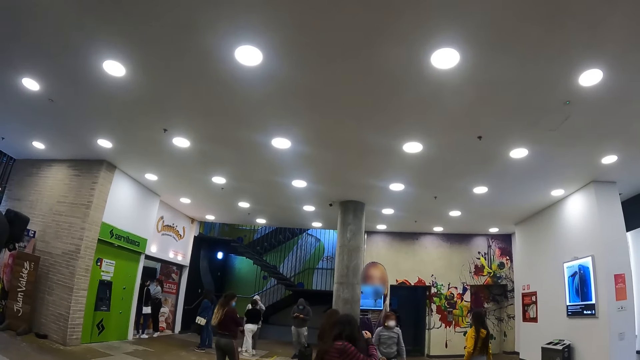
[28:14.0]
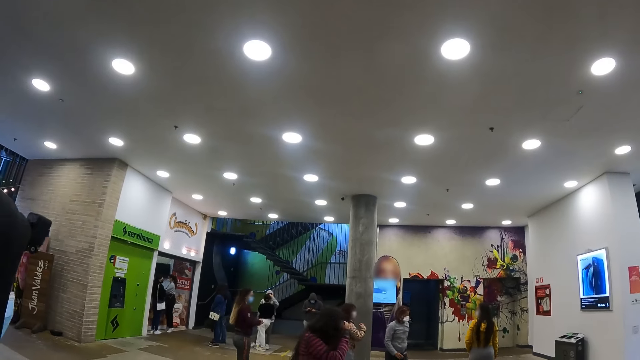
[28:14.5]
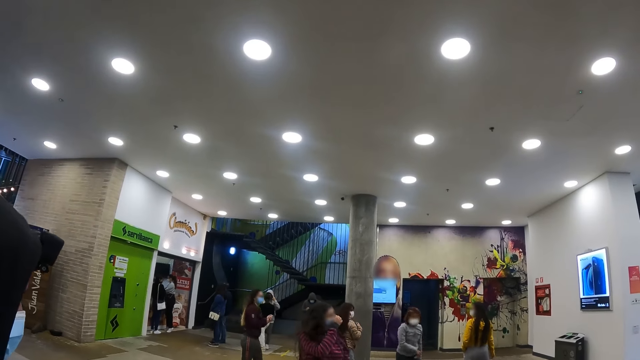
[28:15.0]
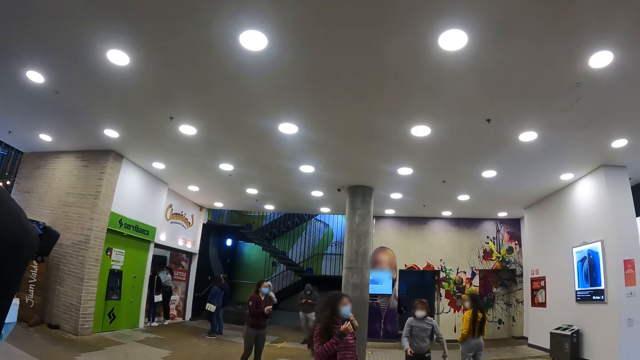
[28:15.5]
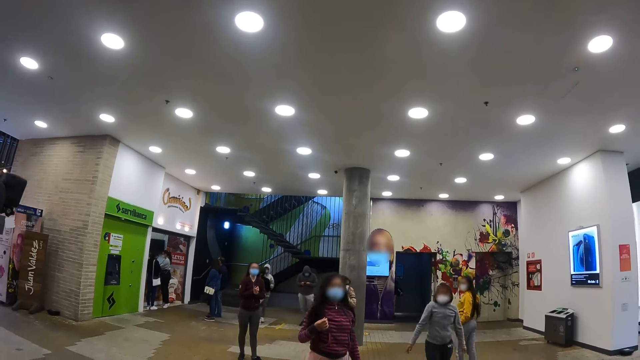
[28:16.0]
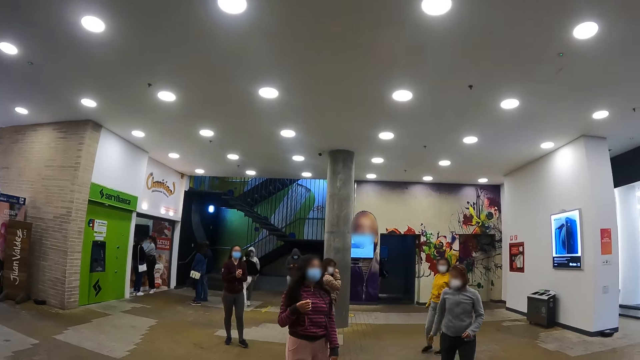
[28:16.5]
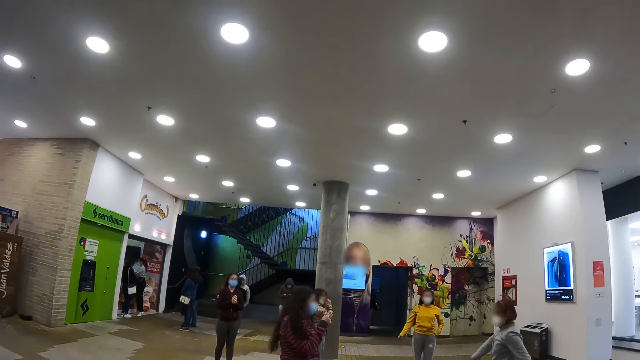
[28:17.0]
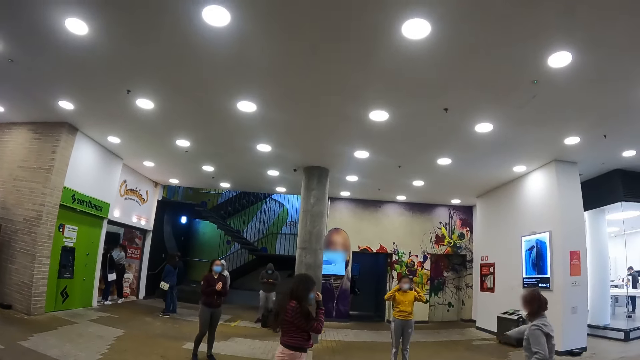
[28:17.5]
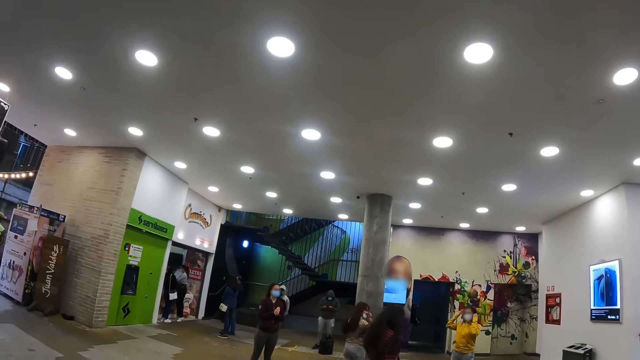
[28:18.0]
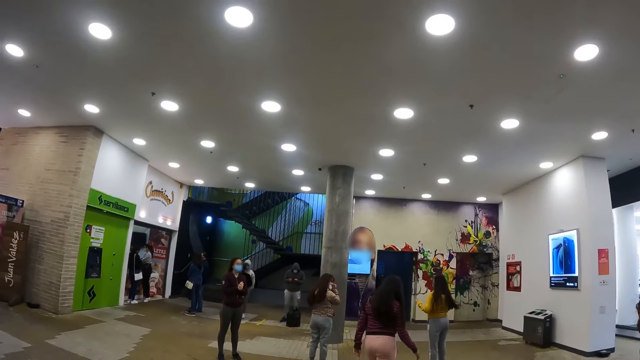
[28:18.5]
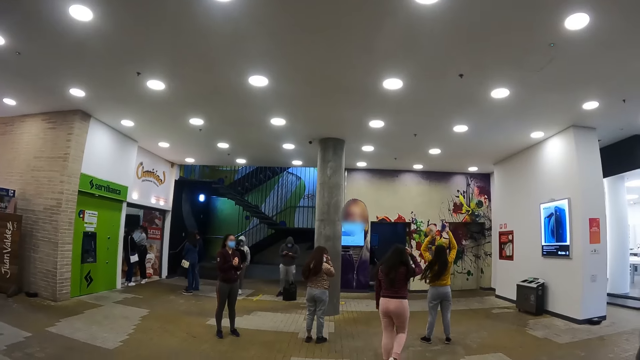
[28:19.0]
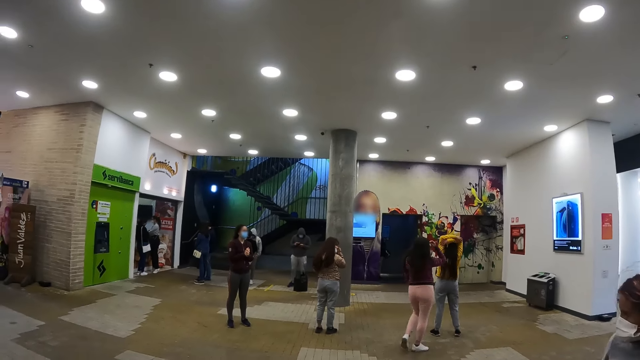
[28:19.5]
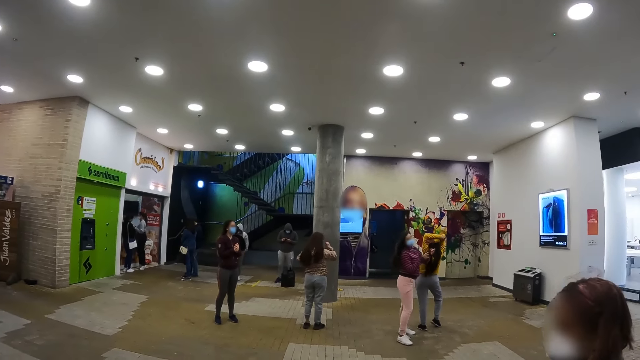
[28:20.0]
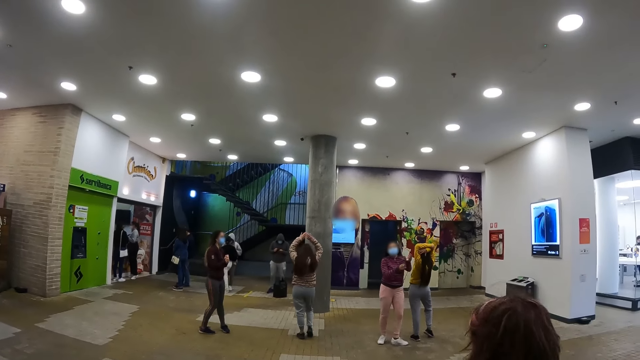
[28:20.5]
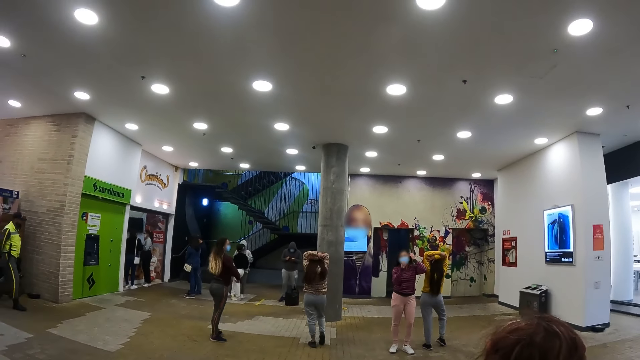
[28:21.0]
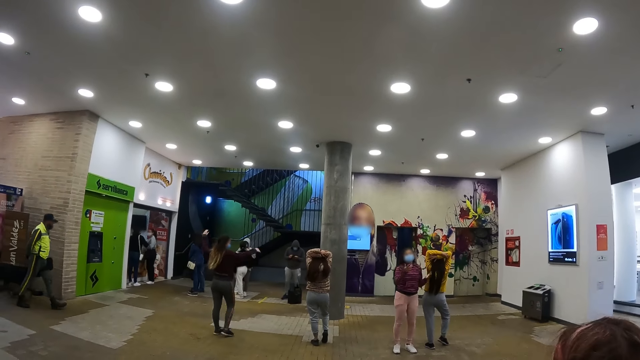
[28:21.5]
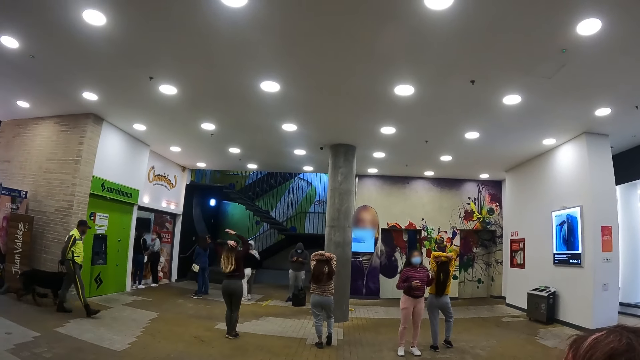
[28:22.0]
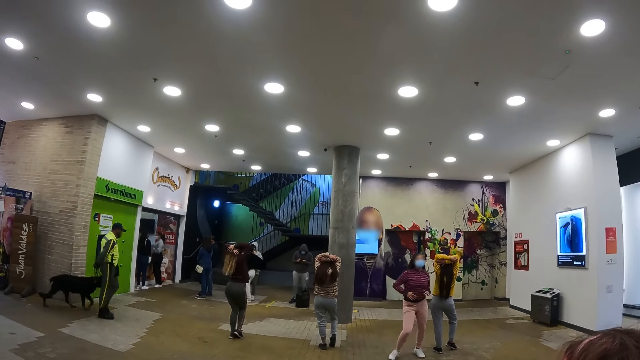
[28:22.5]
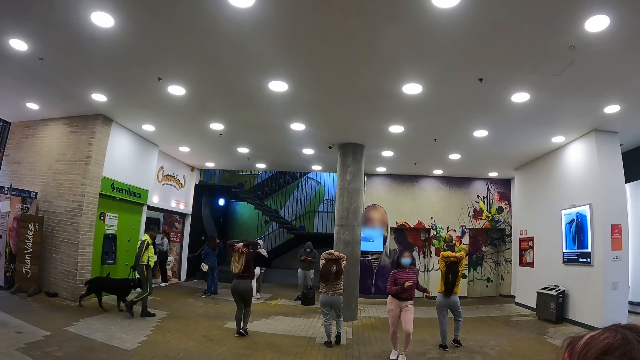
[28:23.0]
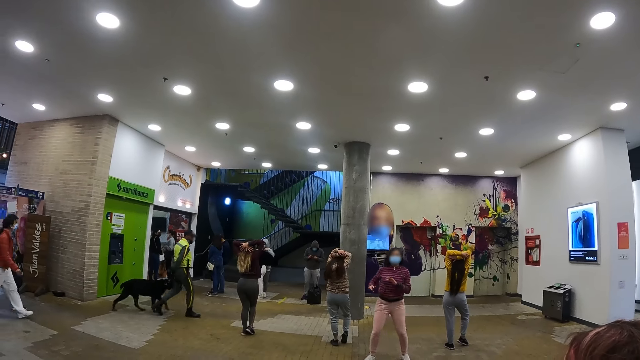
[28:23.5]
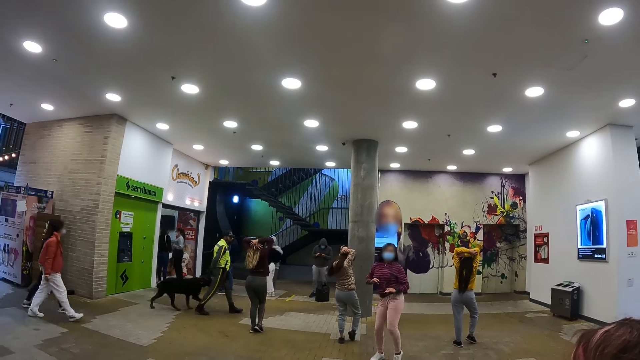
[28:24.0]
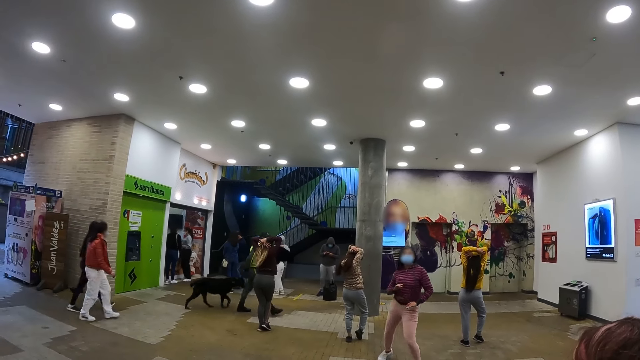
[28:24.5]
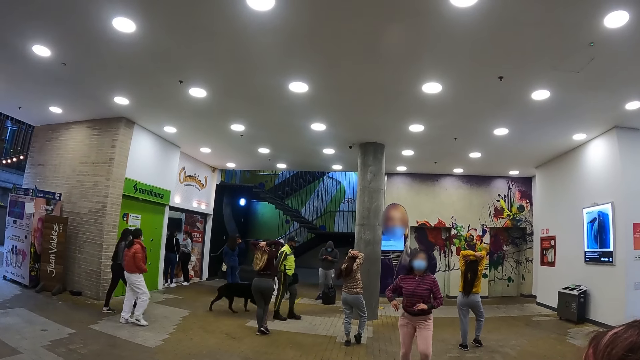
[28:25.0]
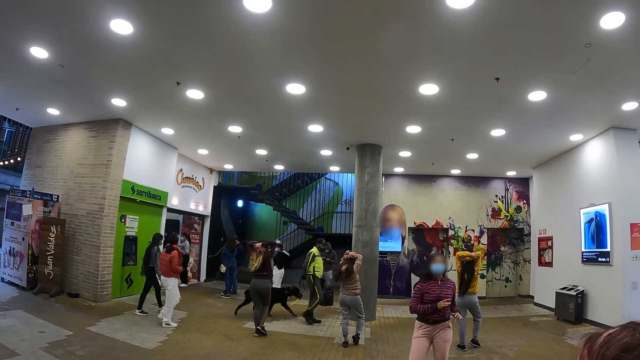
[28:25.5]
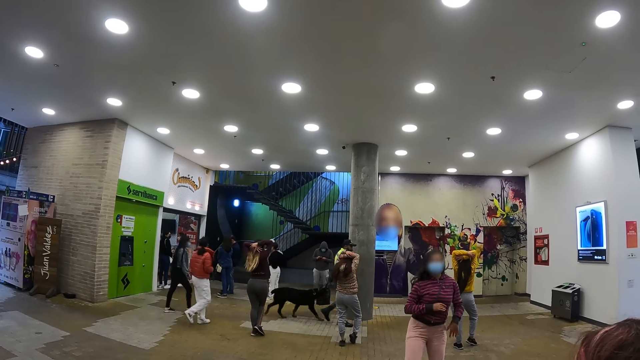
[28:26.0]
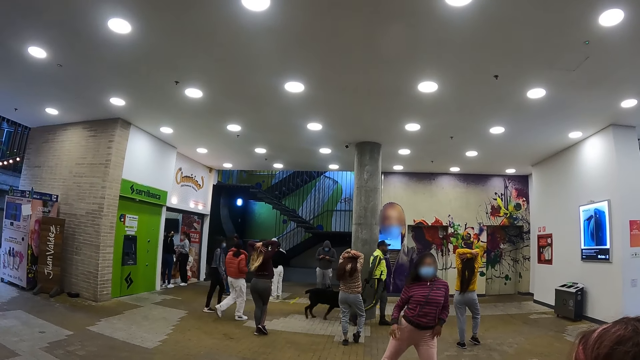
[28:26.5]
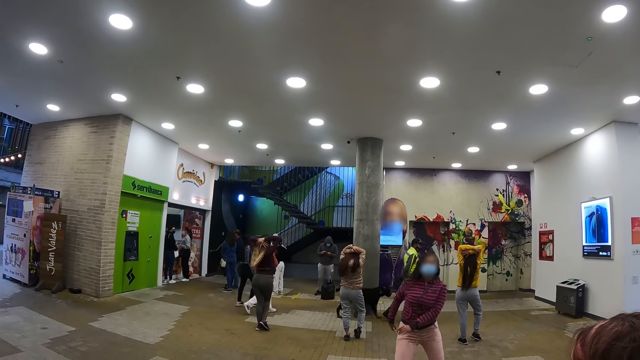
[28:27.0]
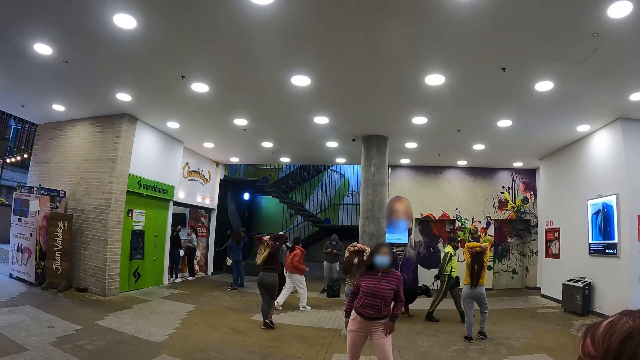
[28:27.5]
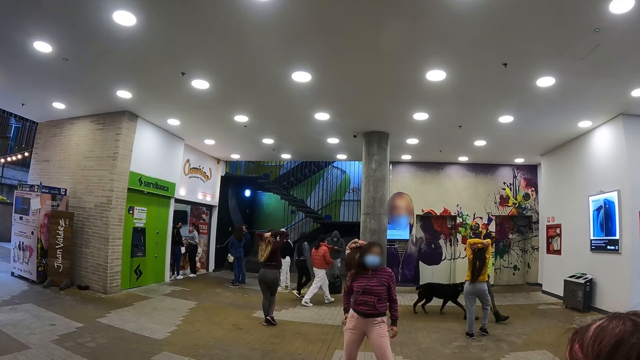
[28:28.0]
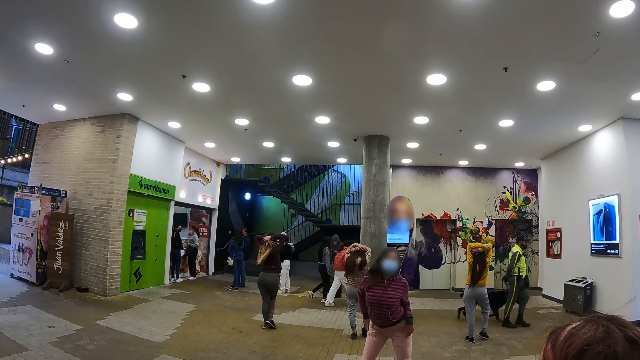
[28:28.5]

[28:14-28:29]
A person walks on a floor. A woman walks around. Another person stretches her hands on her head. A third person stretches her hands on her head. Another person stretches her hands on her head. Another woman touches her head. Another person dances on the floor. The first person touches her head. Another woman touches her head.

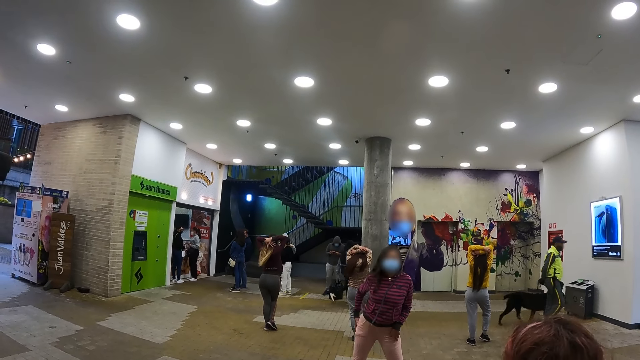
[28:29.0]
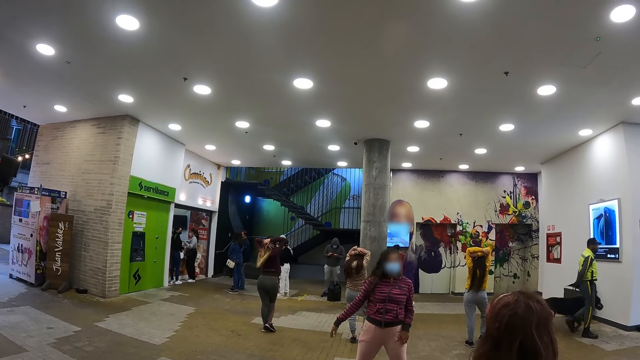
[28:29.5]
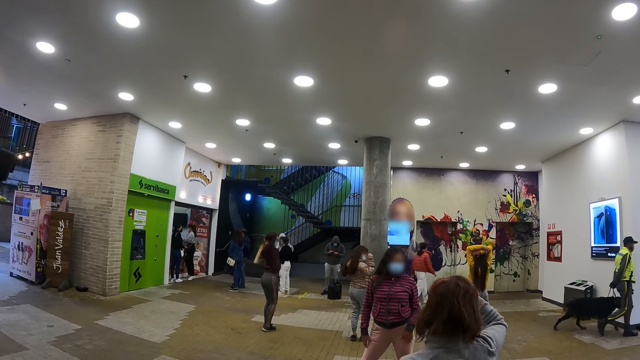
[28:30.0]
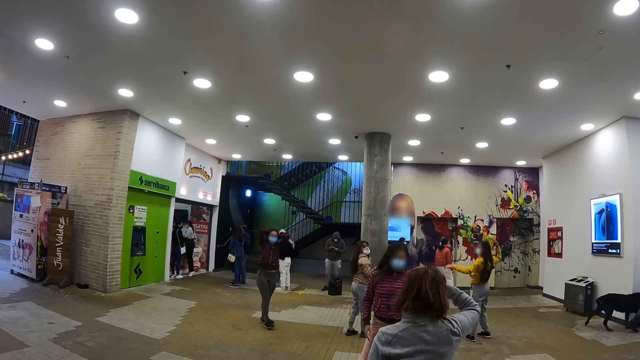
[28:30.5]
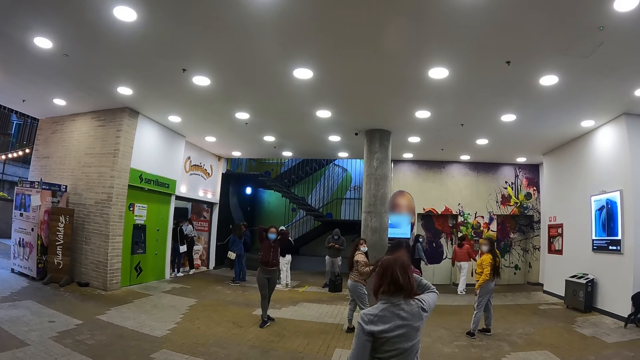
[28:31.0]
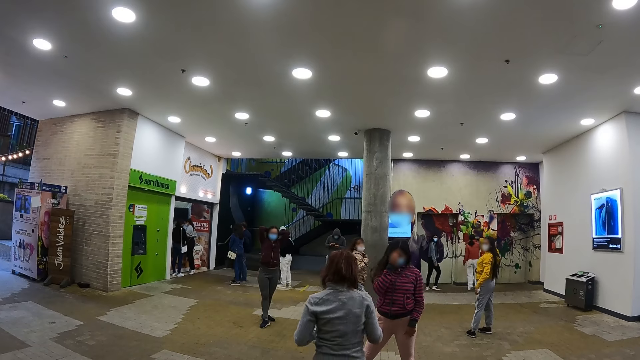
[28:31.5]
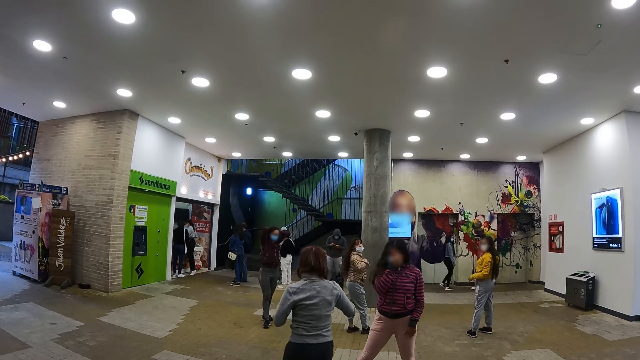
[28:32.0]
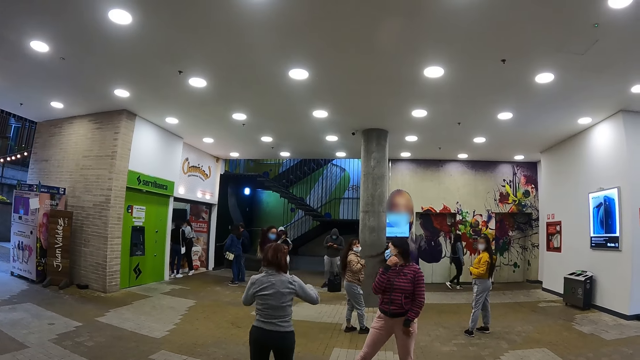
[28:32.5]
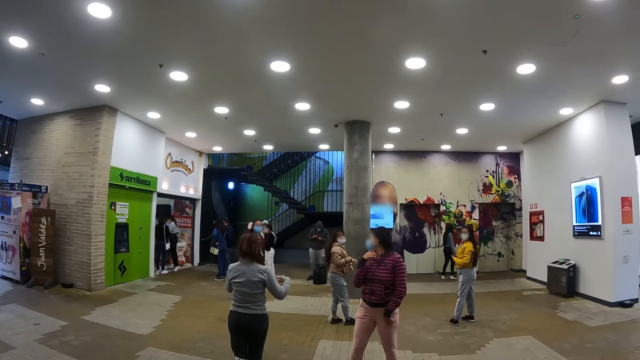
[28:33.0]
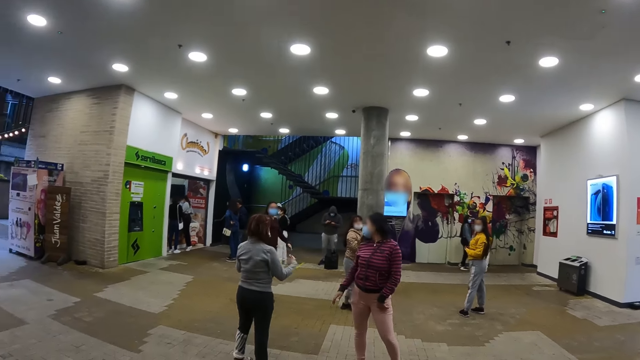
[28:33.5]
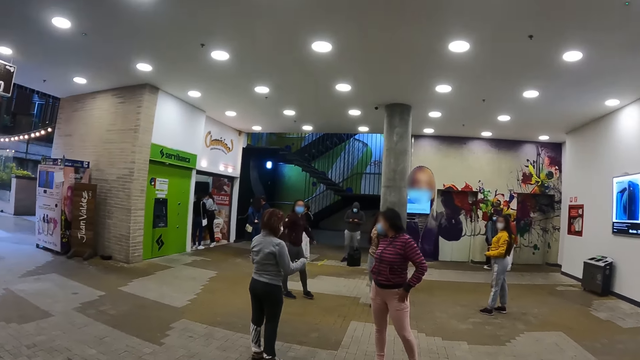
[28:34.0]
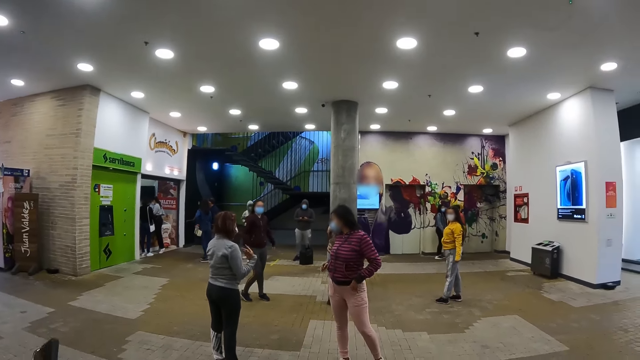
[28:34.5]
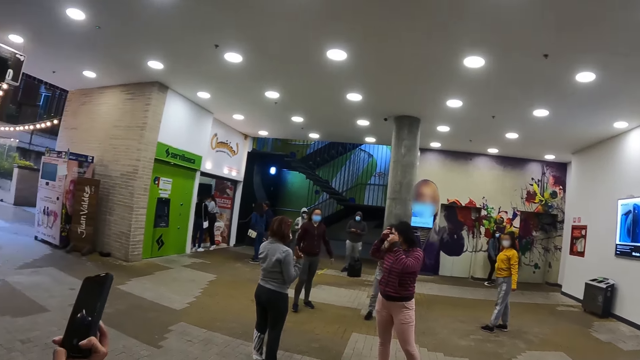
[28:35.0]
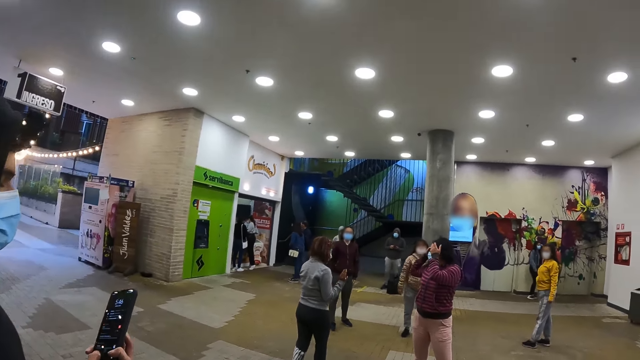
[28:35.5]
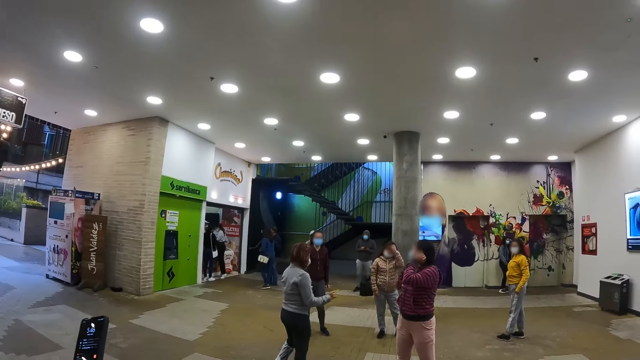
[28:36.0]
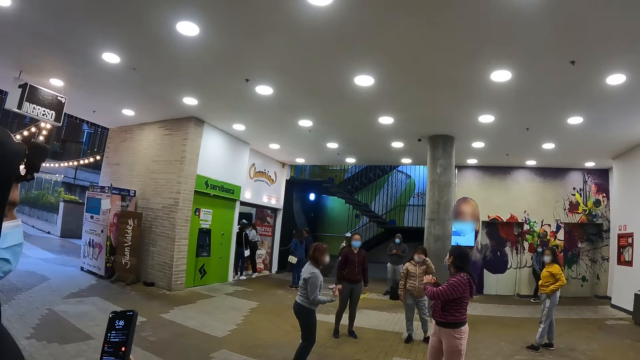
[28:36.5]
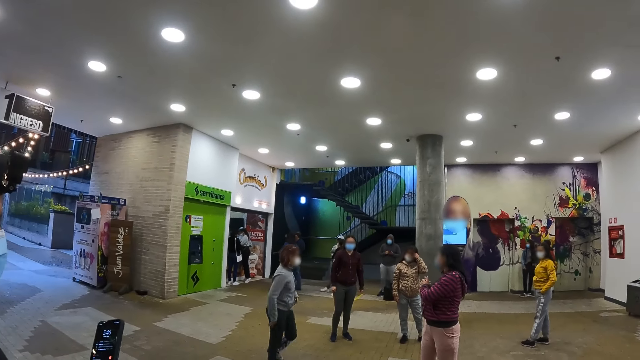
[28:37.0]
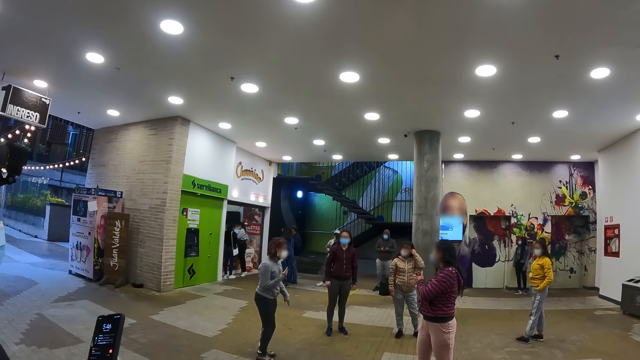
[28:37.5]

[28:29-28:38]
A woman dances. Another woman walks on a floor. A third woman adjusts her face mask. The second woman gestures and talks to the third woman. The third woman touches her hair. A man operates the phone. The second woman walks on the floor.
